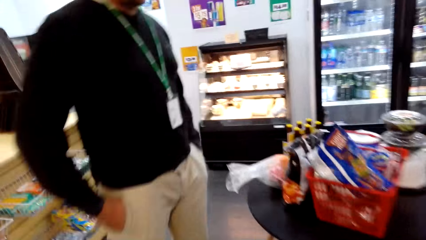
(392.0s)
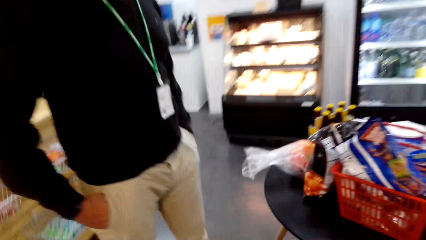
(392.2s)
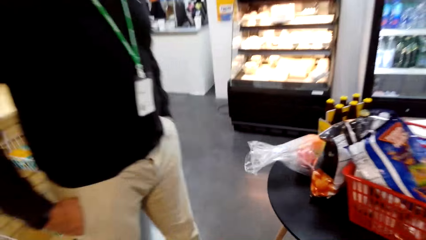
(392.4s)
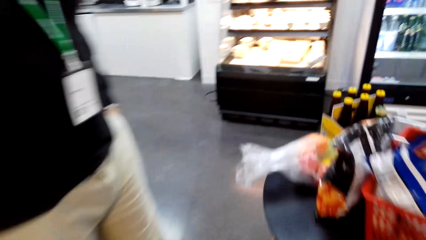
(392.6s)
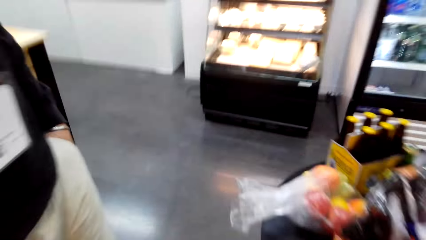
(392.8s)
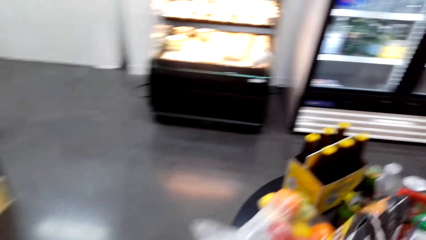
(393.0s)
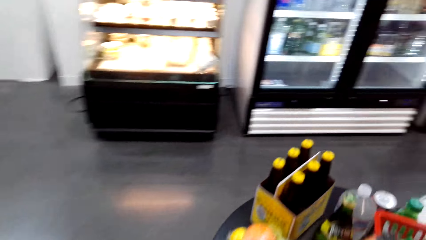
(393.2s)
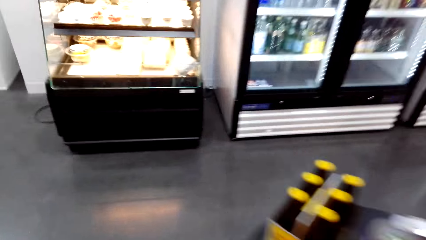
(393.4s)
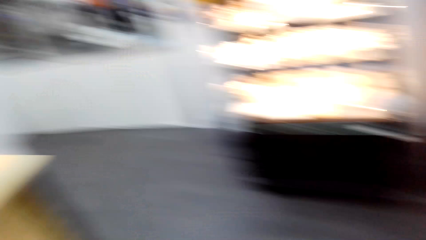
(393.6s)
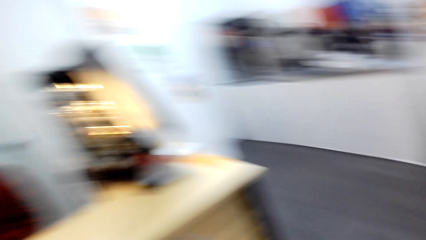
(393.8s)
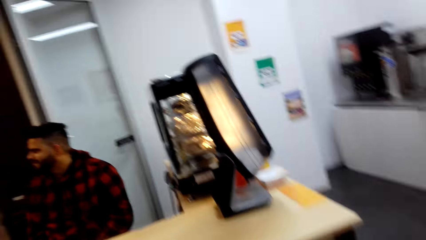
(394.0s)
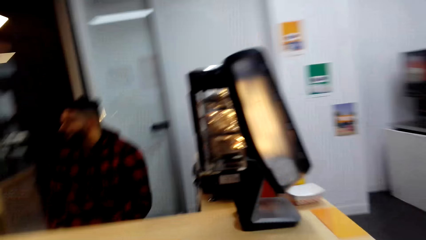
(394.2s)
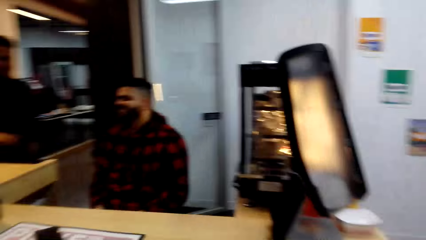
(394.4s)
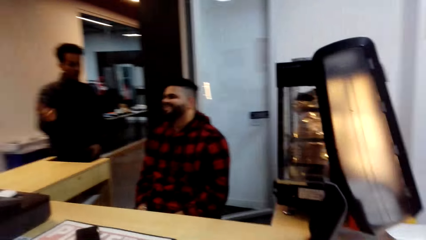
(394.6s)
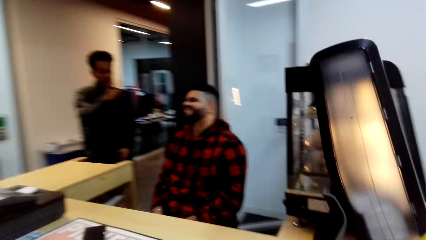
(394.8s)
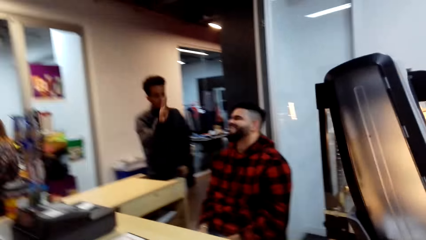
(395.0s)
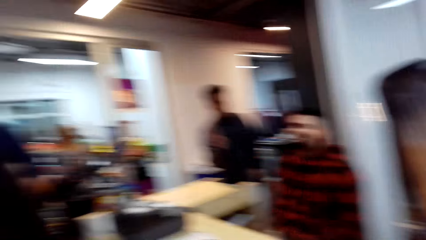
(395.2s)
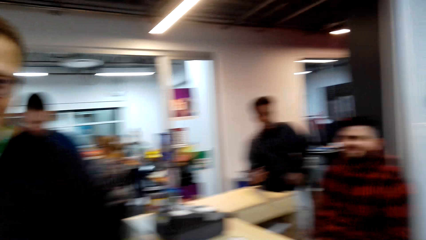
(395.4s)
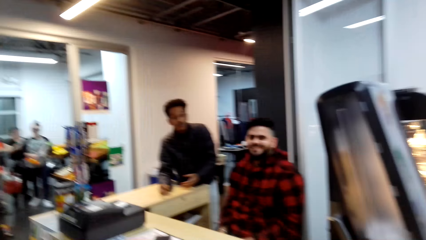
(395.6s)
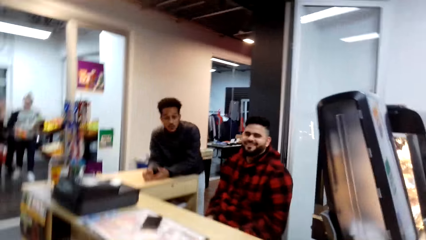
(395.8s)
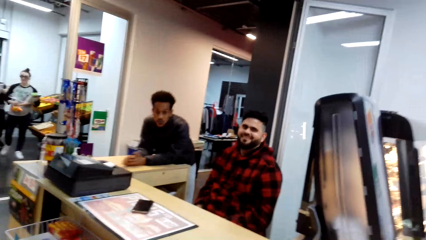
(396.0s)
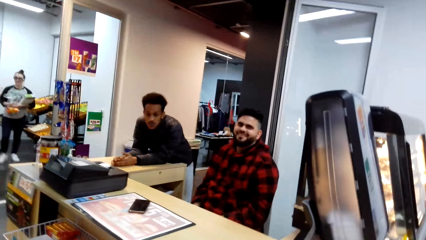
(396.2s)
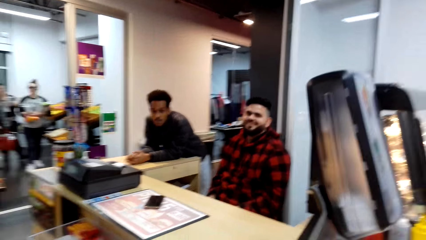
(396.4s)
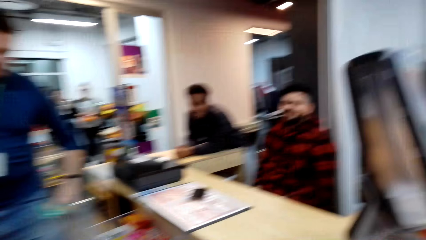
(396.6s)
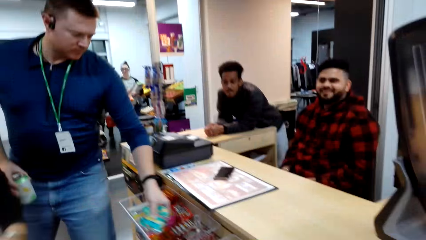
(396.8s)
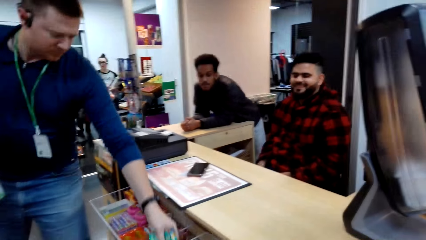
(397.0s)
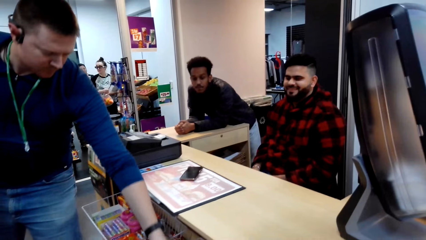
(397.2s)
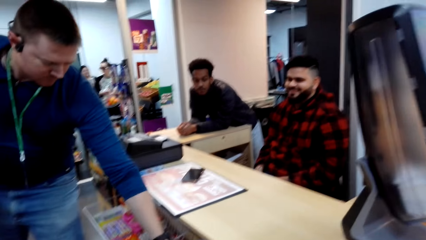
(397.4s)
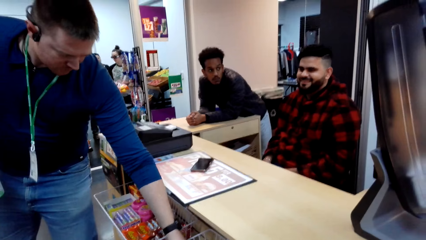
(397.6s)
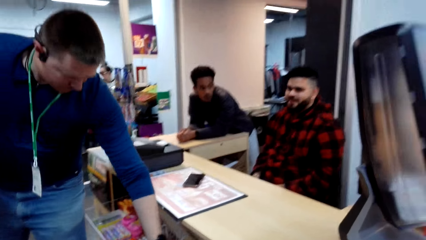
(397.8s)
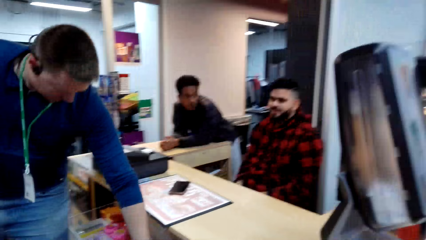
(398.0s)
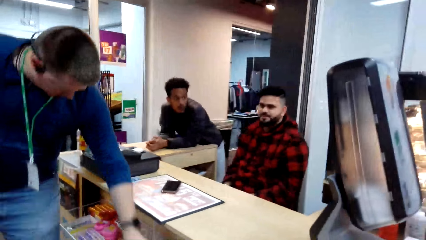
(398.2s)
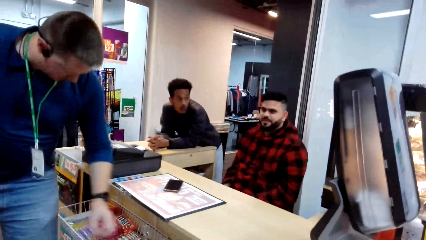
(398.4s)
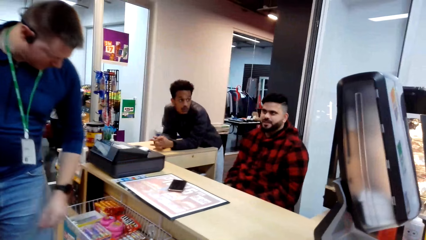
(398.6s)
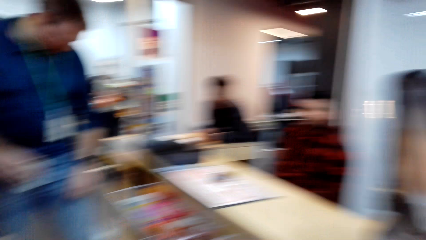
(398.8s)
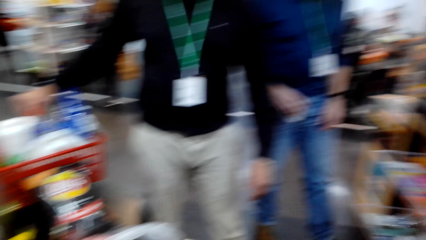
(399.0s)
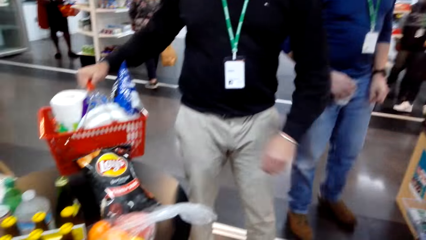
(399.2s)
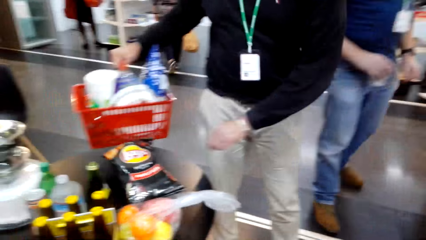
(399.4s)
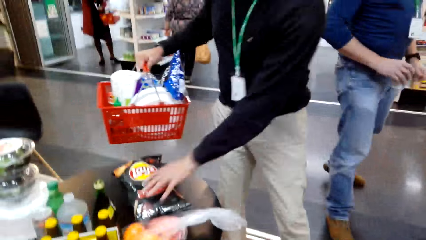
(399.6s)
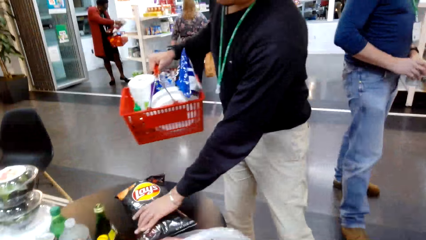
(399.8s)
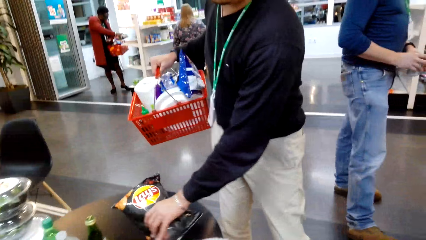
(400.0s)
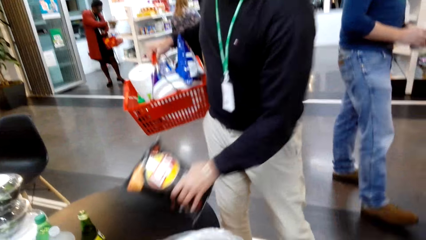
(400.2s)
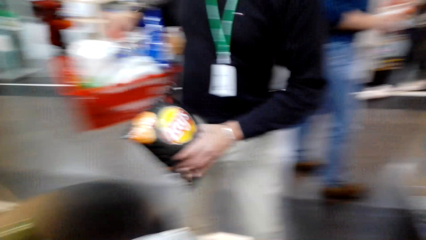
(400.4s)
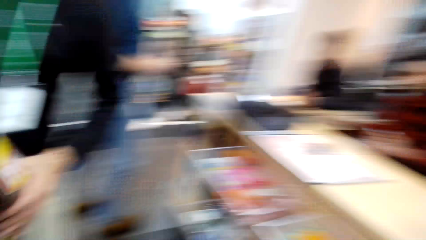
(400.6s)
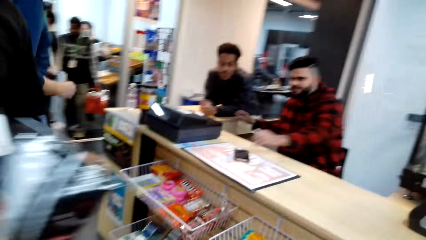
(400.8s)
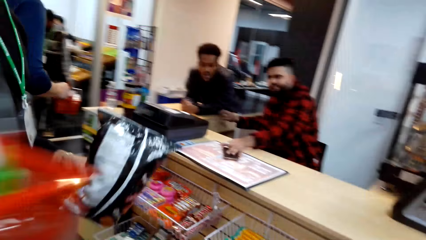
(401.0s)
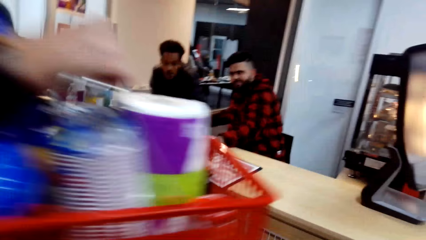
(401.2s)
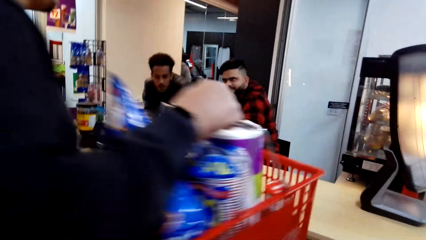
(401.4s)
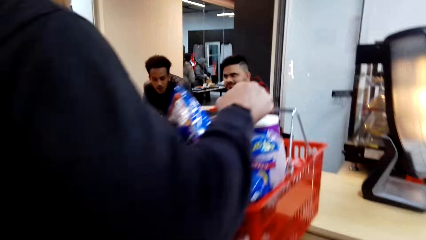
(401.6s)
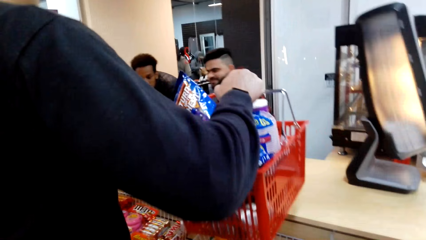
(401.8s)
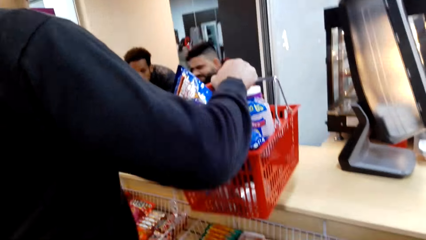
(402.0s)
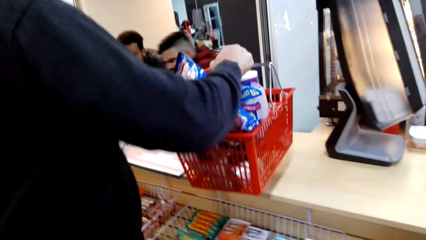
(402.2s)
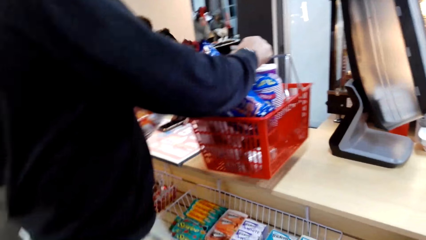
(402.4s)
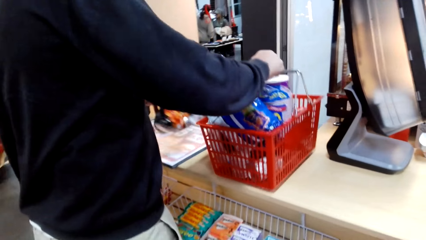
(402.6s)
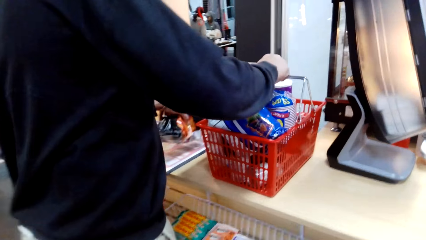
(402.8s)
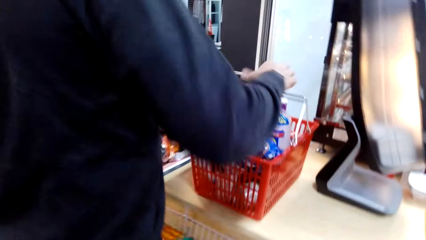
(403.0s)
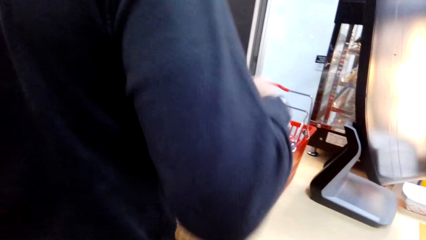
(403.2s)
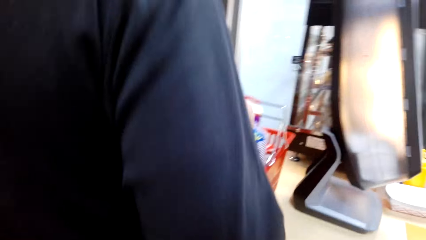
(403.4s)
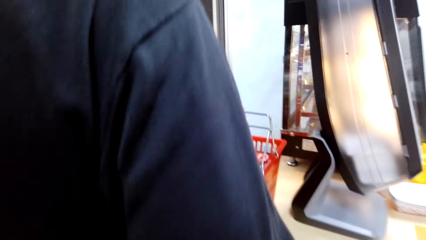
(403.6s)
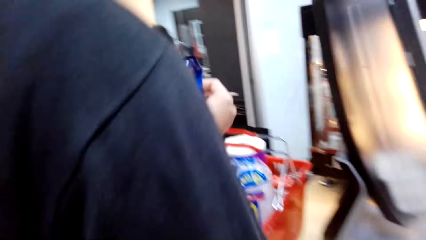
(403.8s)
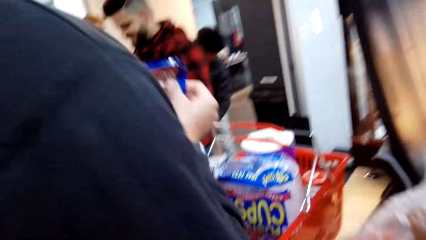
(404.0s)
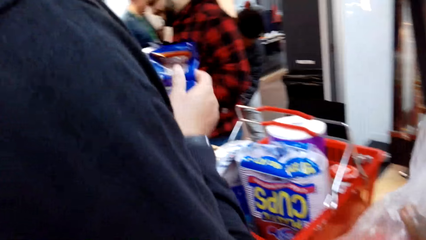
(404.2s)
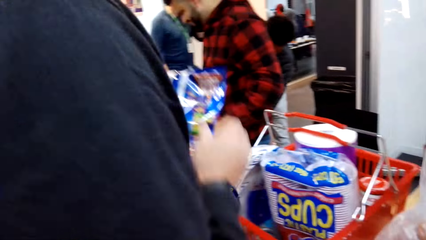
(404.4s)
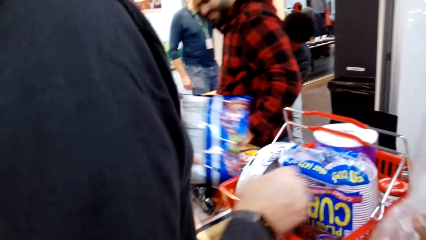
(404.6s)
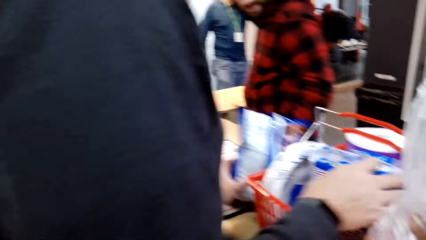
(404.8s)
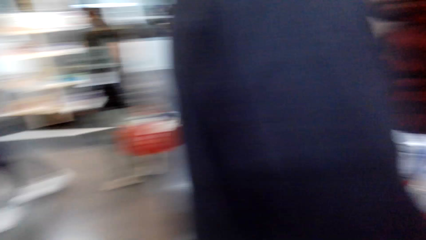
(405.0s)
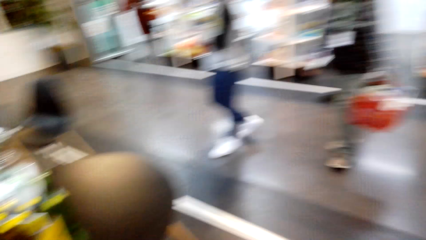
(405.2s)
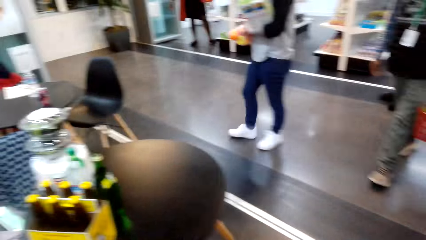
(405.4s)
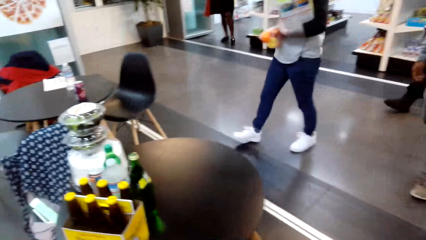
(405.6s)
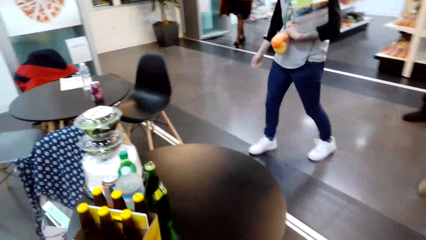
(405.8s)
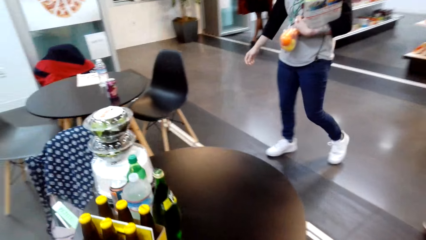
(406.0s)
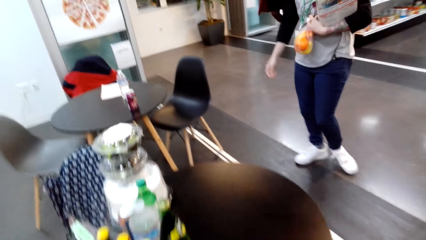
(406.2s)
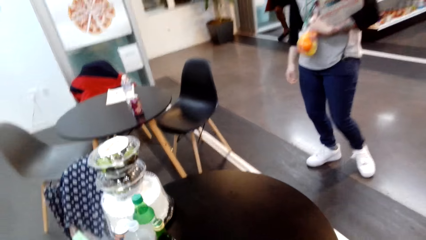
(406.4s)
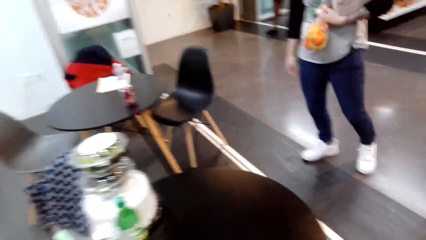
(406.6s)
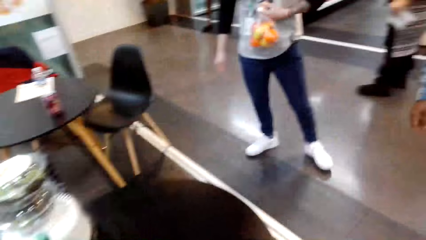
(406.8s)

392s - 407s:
The camera wearer turns around. They converse with a cashier at the counter. A man grabs a shopping basket and a bag of crisps. The camera wearer picks the items from the table. The man places the shopping basket and the bag of crisps on the counter. The camera wearer looks at the shopping left on the table.
